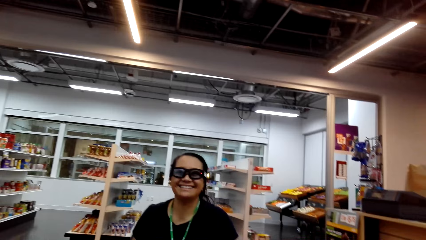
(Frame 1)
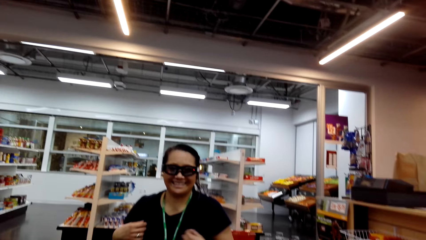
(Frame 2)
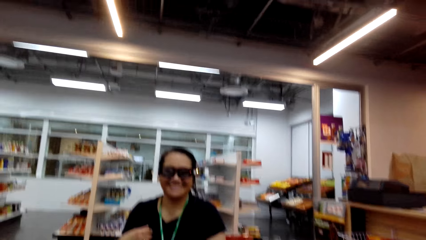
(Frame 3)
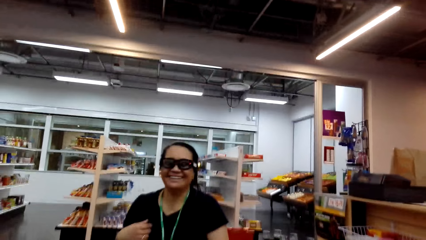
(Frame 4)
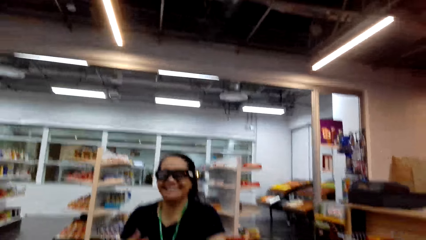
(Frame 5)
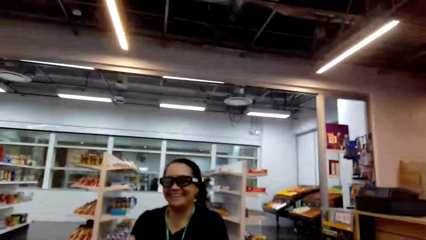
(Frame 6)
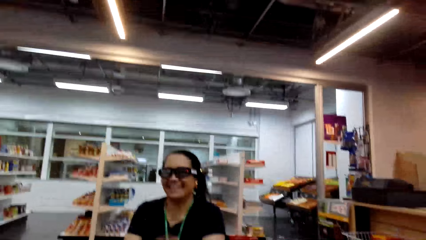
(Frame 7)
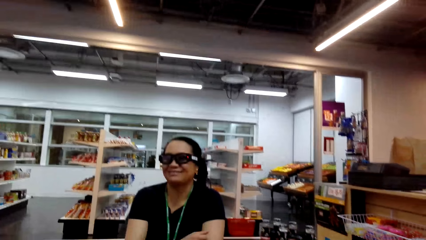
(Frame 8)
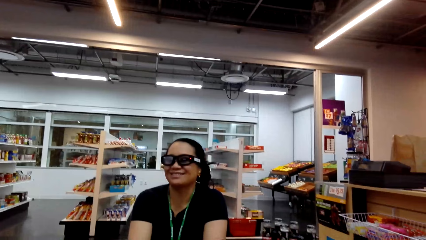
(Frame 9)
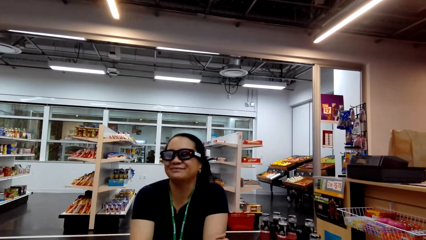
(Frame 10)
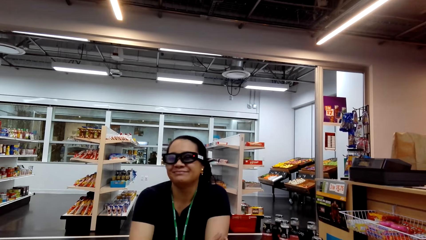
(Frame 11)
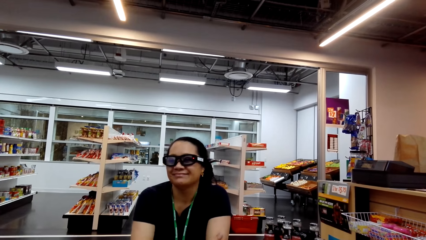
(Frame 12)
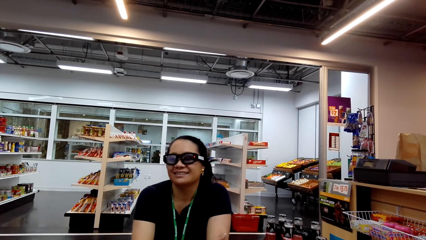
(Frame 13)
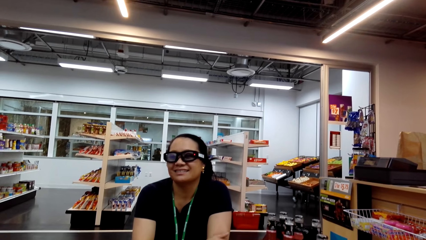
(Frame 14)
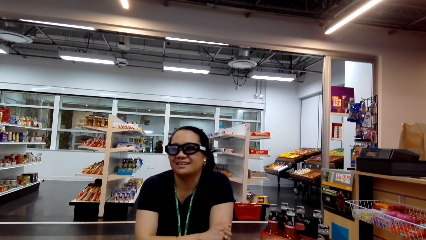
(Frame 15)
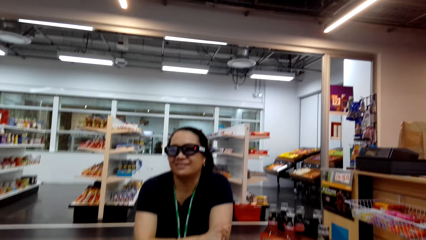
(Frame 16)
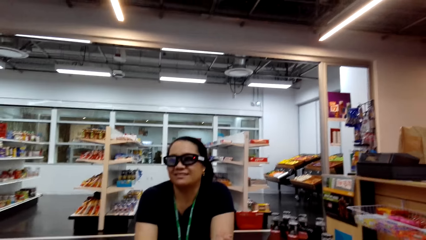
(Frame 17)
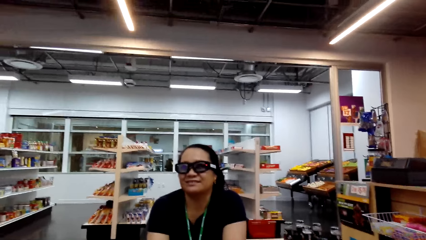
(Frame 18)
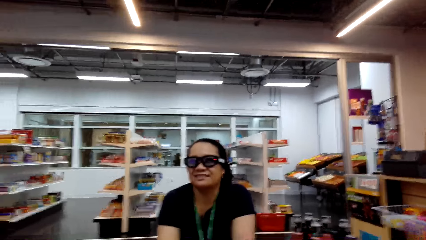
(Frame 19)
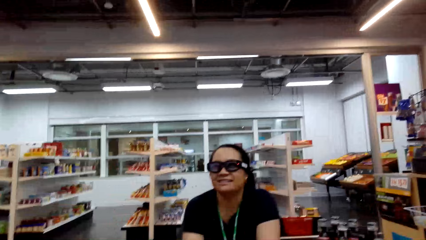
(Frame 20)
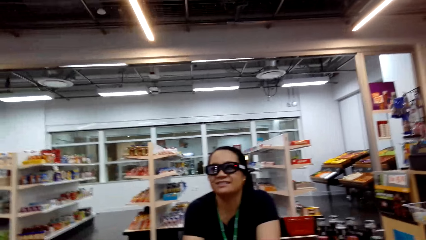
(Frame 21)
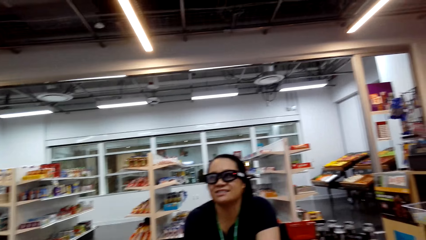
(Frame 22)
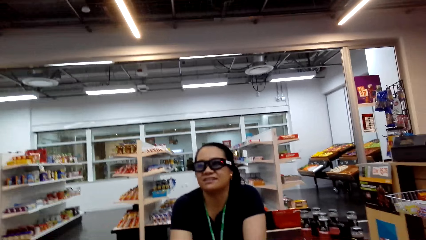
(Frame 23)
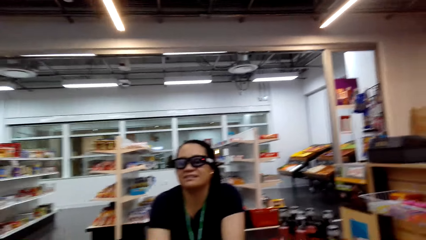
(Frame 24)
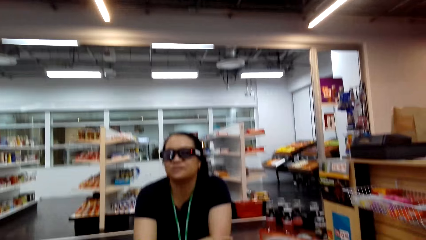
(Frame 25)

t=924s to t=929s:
A woman talks to the camera wearer. The camera wearer laughs.

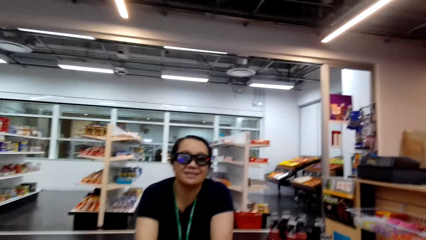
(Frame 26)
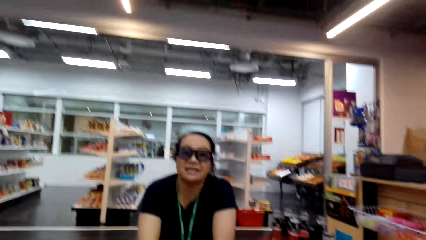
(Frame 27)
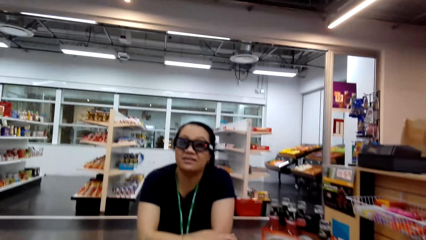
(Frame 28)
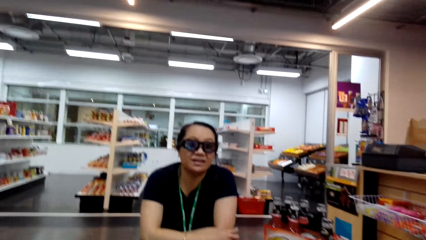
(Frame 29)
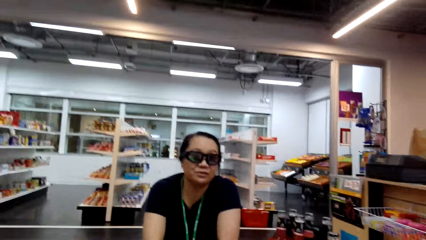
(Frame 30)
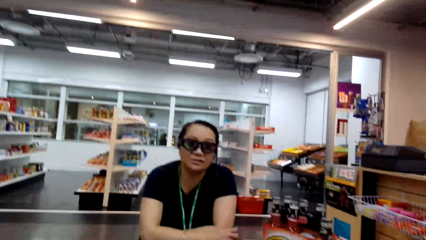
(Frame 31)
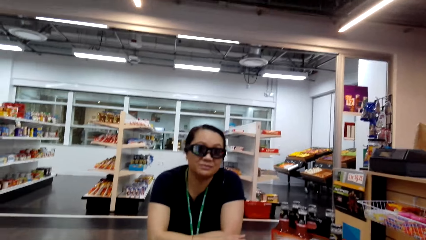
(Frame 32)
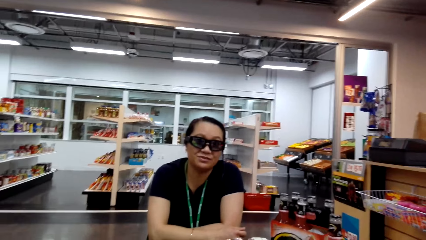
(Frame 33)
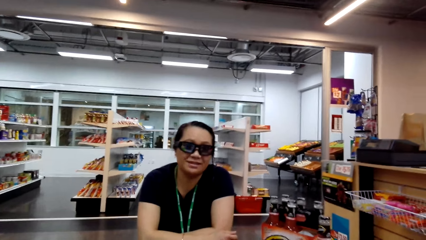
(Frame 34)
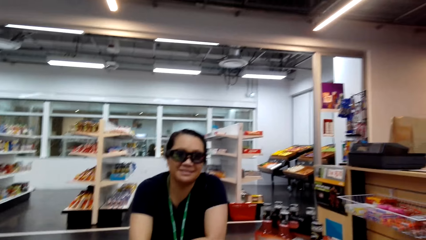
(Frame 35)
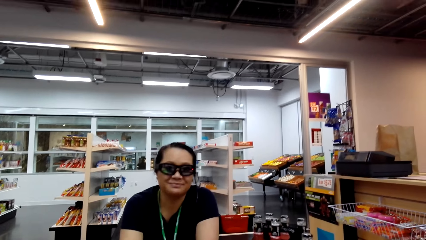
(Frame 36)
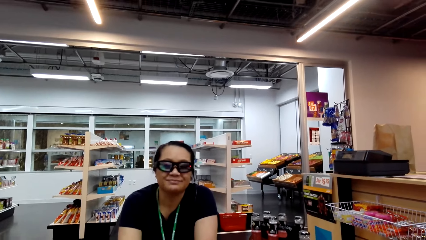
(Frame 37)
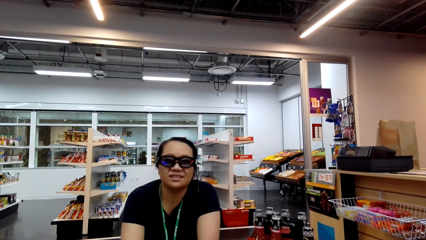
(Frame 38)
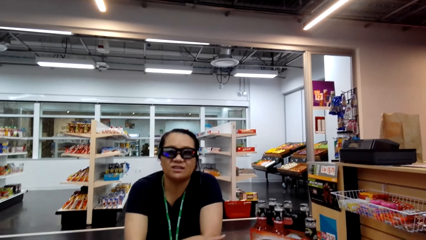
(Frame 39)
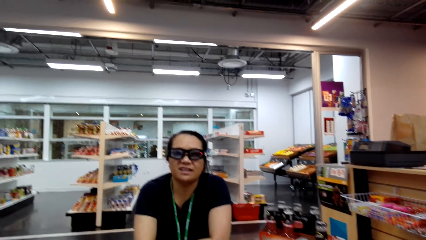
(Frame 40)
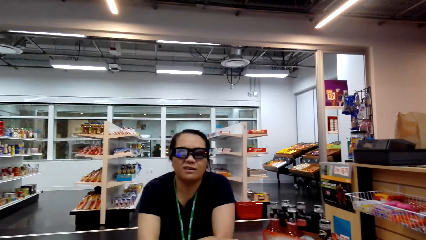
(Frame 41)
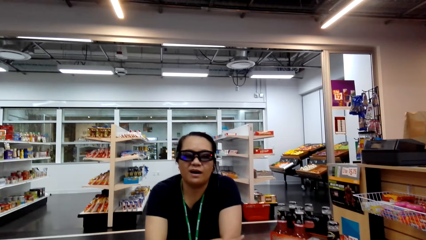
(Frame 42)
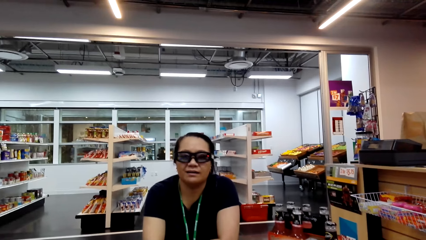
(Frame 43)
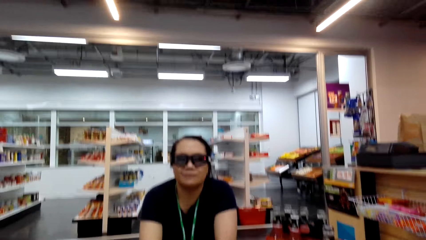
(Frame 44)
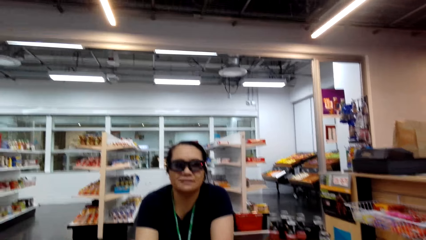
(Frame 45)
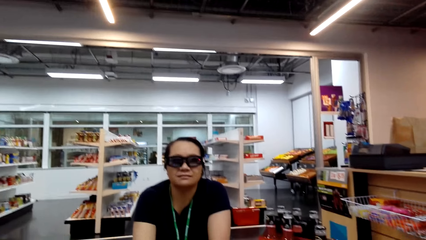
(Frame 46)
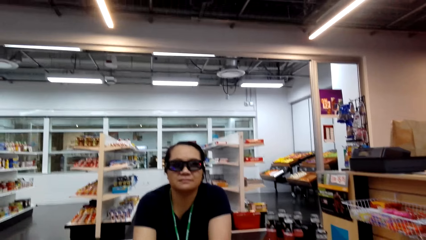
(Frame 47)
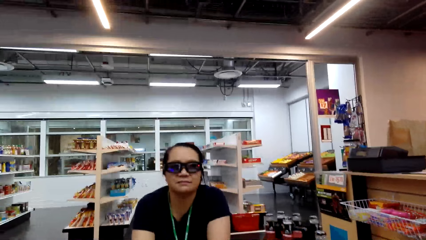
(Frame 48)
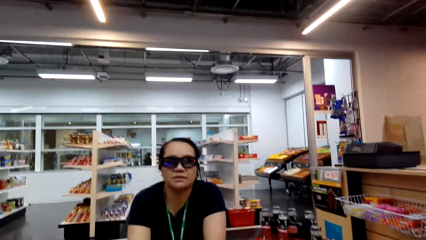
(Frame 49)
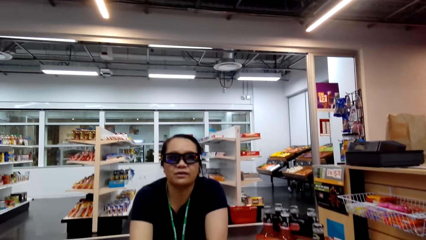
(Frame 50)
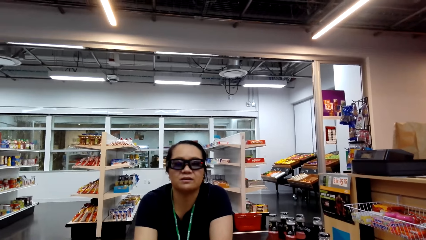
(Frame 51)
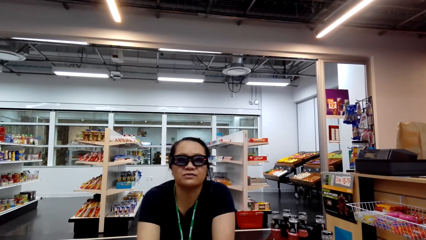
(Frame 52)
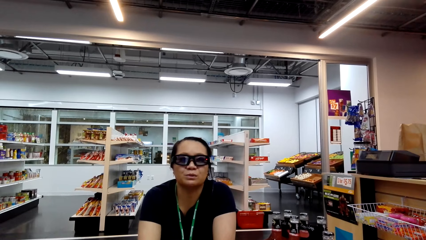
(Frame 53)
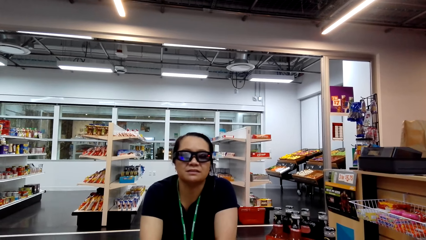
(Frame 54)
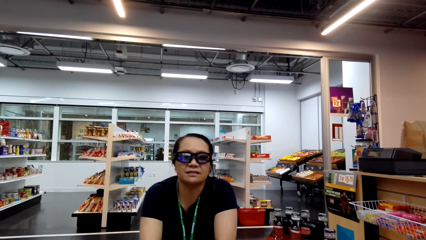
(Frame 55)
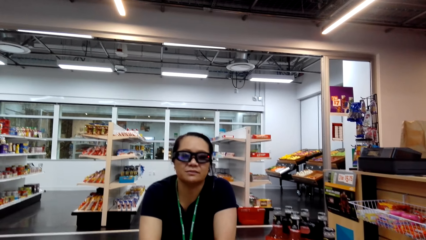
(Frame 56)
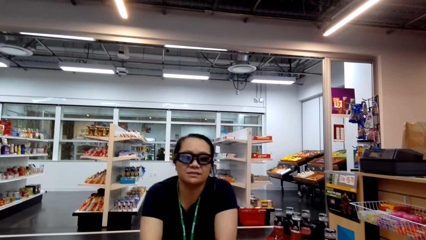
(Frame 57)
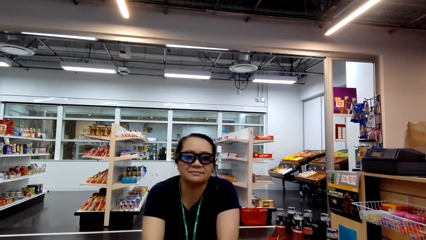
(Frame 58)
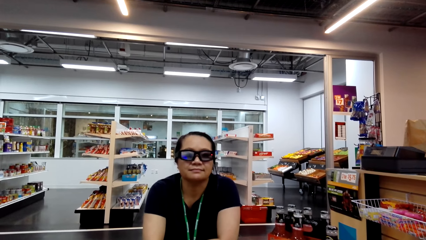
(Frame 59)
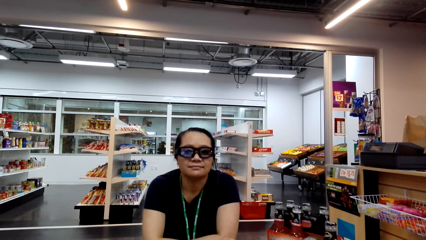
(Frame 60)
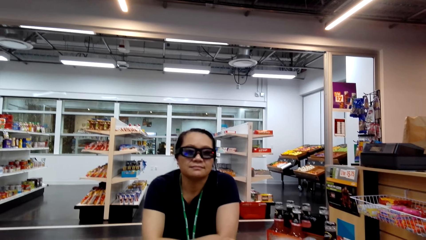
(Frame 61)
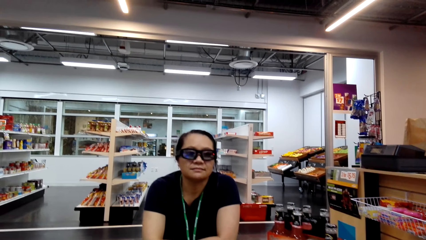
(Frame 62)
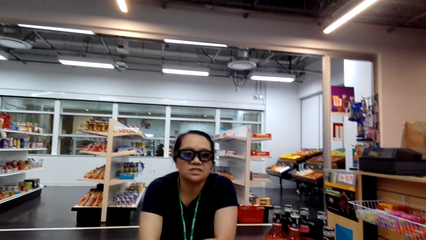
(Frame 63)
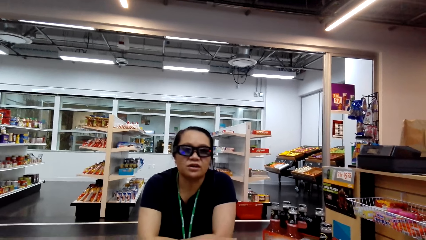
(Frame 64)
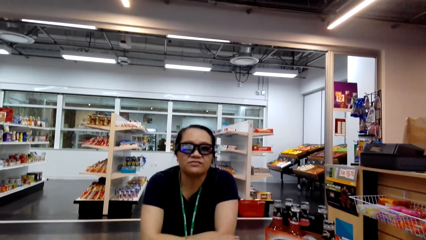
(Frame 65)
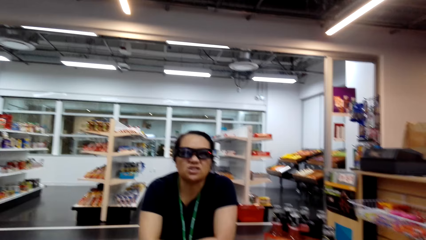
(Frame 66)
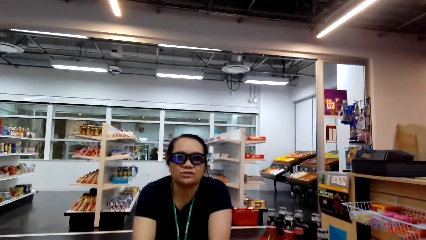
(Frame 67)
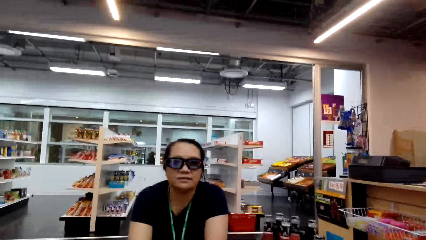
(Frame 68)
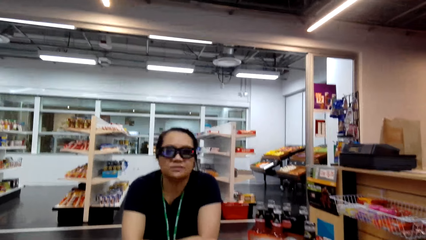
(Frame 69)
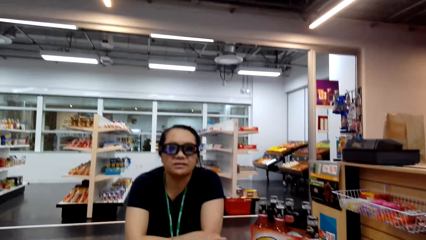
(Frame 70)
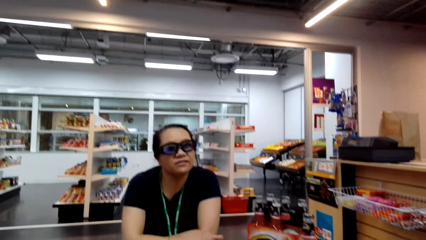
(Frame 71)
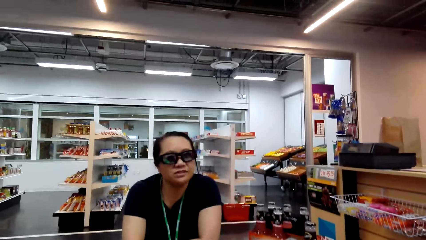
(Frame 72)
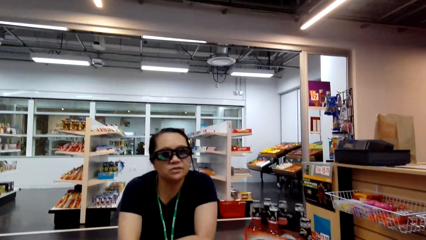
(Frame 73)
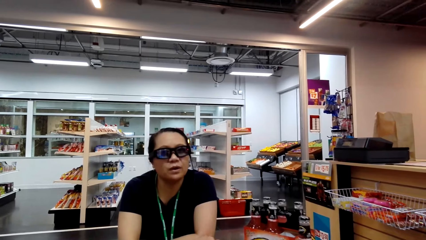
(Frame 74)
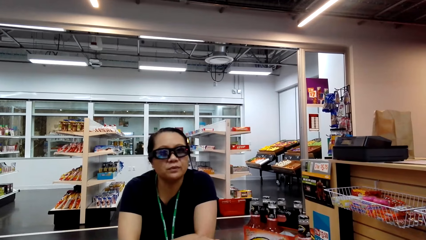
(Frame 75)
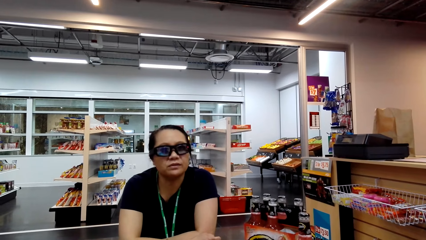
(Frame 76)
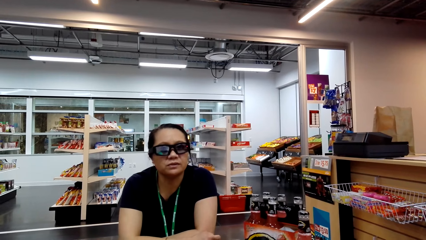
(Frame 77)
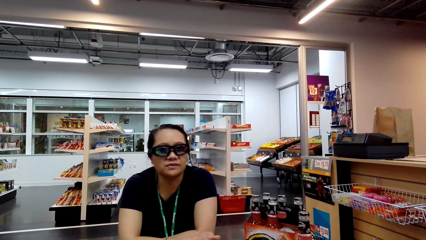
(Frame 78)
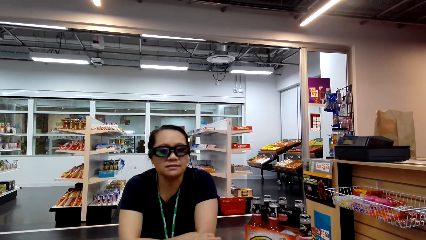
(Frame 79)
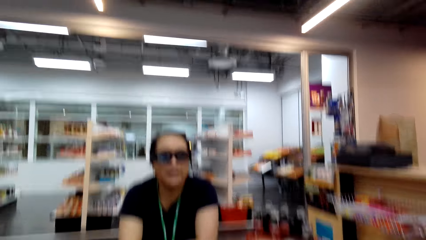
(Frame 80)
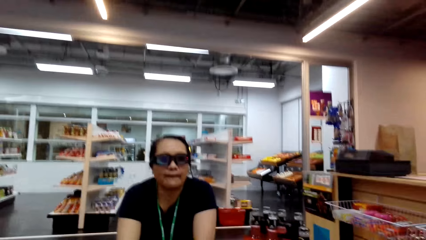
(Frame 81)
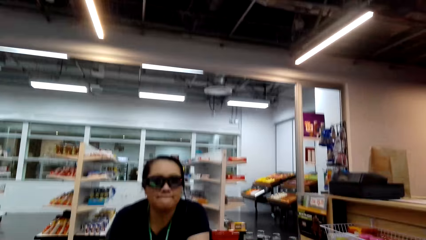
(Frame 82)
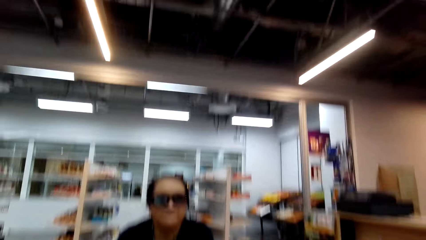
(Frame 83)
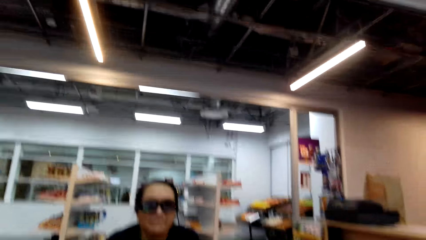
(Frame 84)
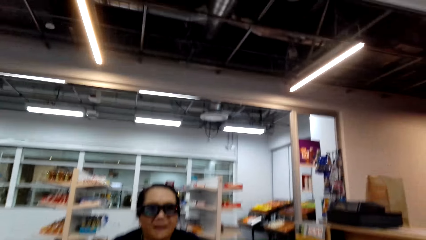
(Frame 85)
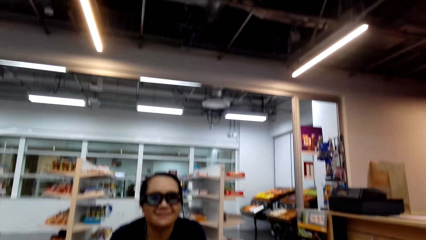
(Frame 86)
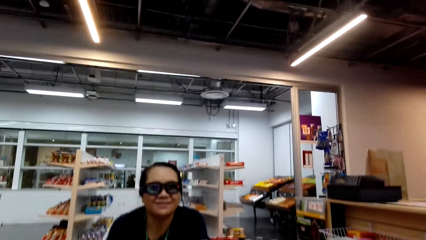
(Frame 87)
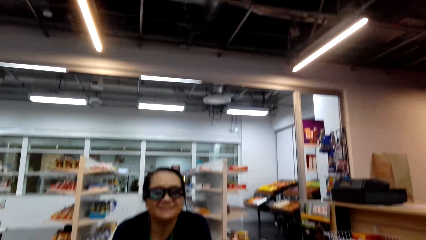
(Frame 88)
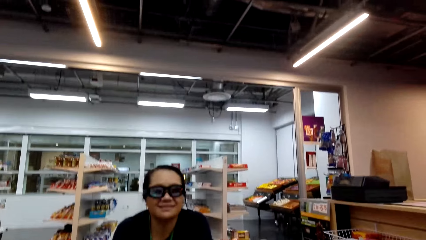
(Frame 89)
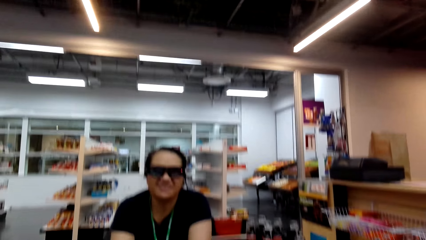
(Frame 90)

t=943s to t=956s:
A woman talks to the camera wearer. The camera wearer talks to the woman.
